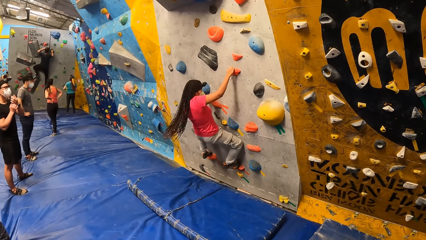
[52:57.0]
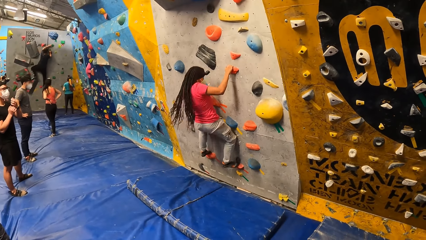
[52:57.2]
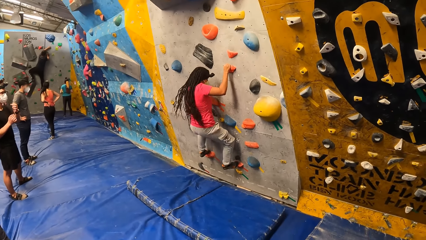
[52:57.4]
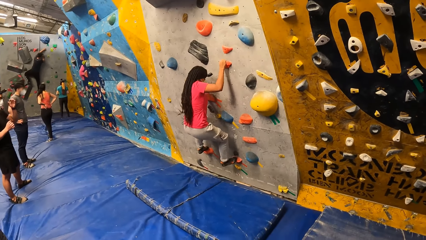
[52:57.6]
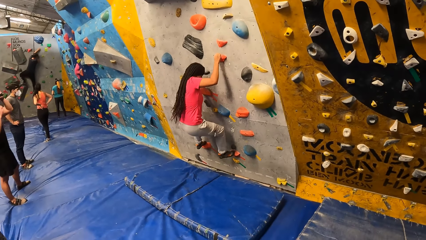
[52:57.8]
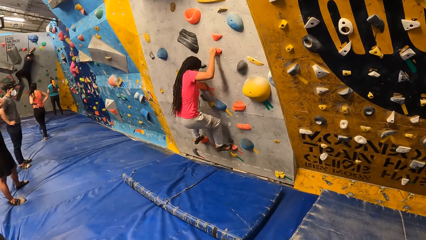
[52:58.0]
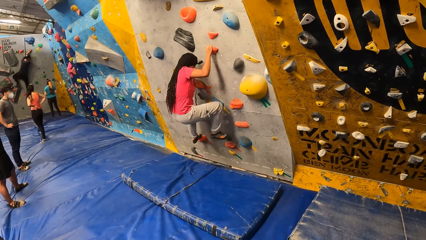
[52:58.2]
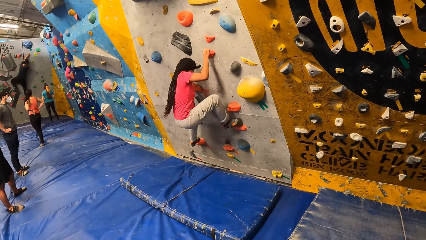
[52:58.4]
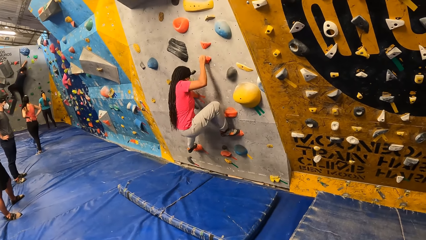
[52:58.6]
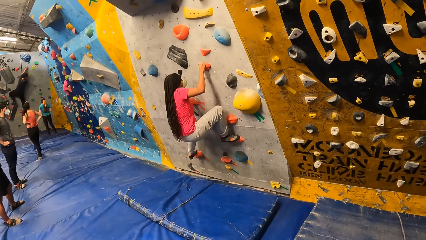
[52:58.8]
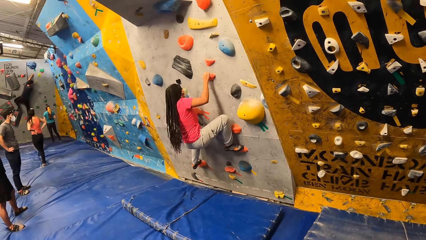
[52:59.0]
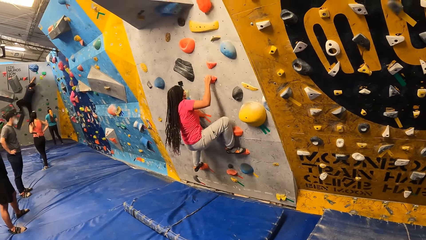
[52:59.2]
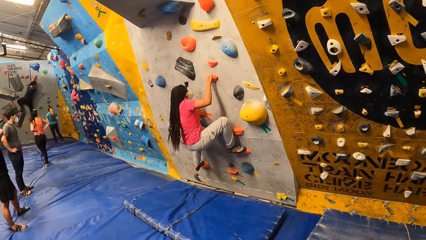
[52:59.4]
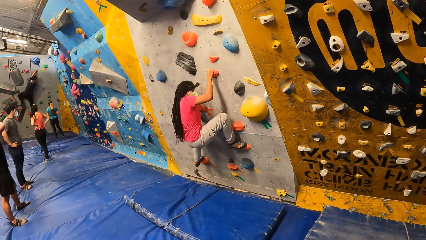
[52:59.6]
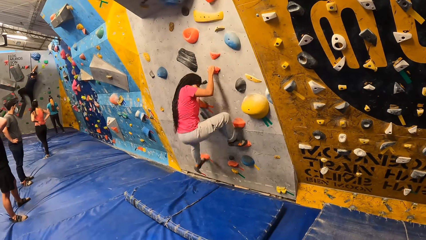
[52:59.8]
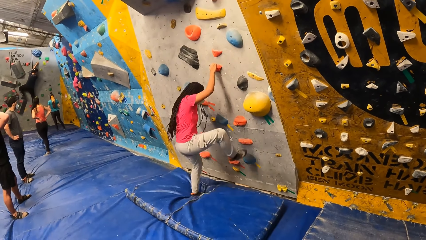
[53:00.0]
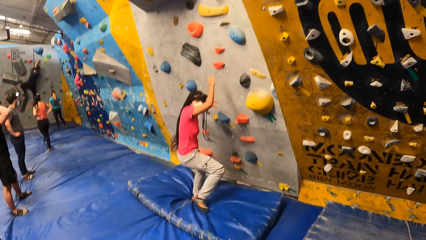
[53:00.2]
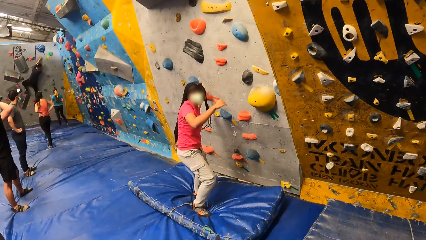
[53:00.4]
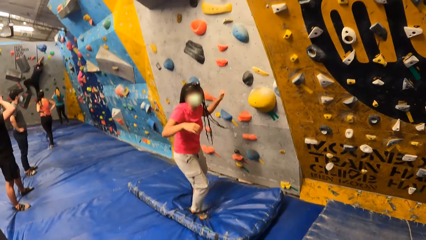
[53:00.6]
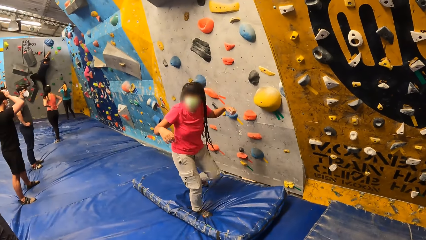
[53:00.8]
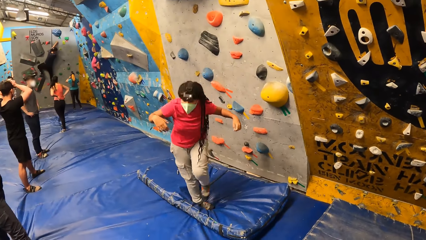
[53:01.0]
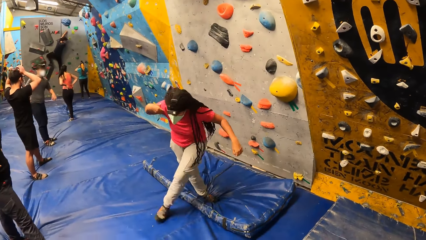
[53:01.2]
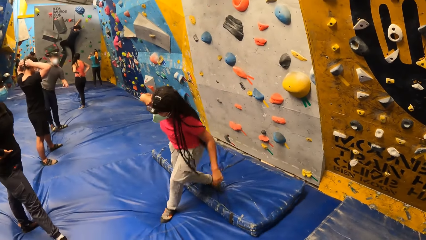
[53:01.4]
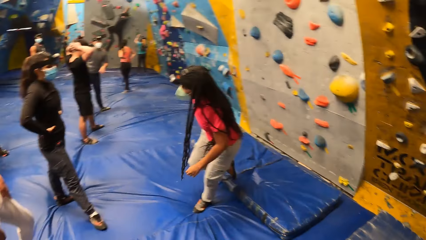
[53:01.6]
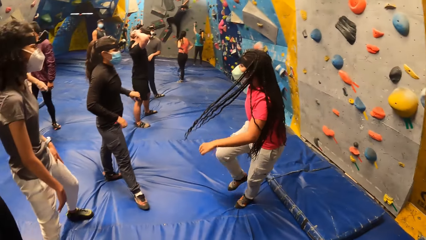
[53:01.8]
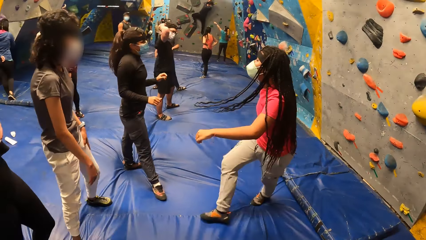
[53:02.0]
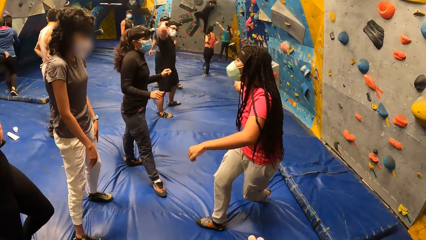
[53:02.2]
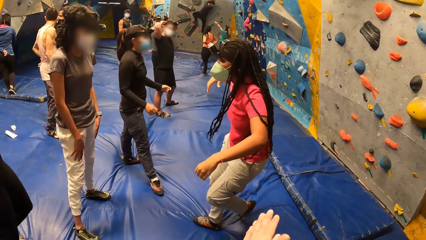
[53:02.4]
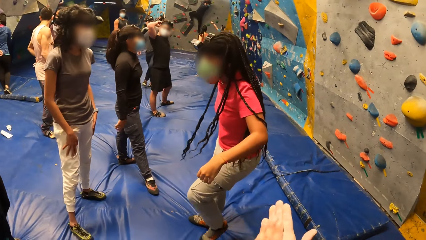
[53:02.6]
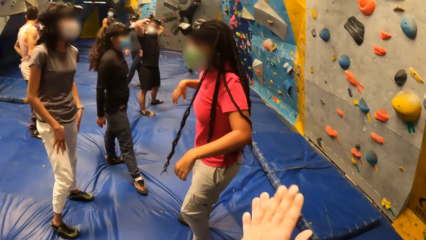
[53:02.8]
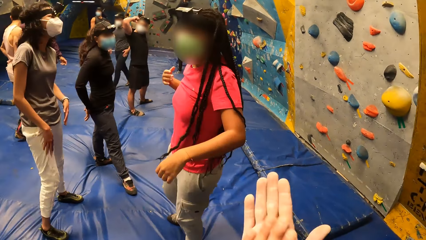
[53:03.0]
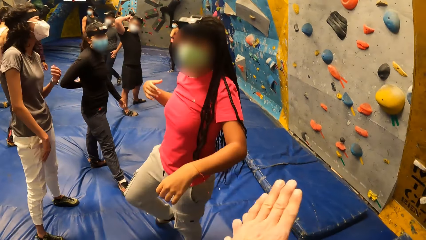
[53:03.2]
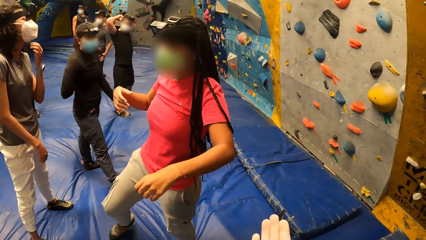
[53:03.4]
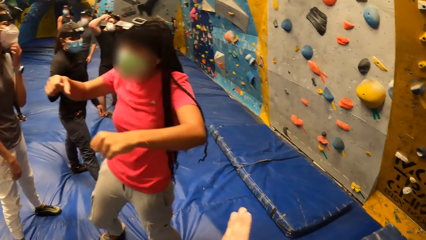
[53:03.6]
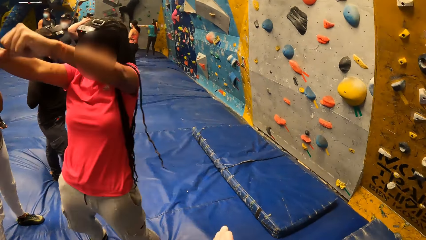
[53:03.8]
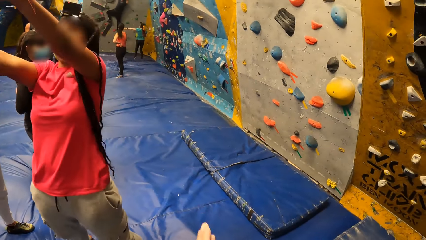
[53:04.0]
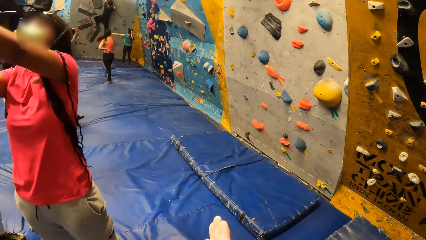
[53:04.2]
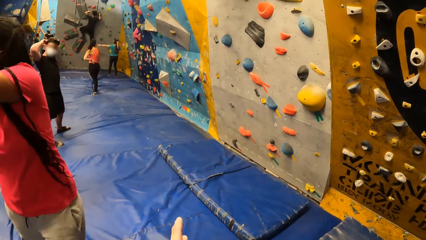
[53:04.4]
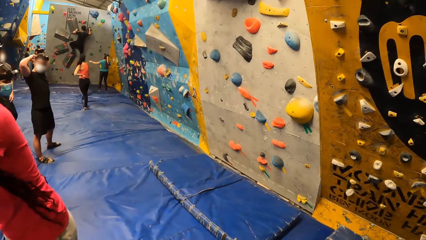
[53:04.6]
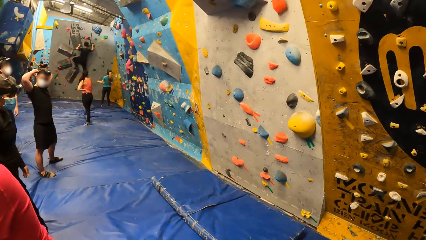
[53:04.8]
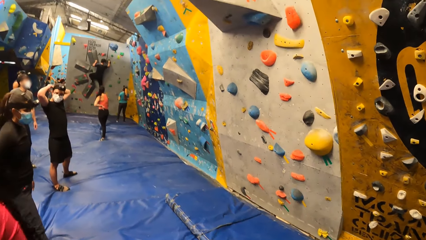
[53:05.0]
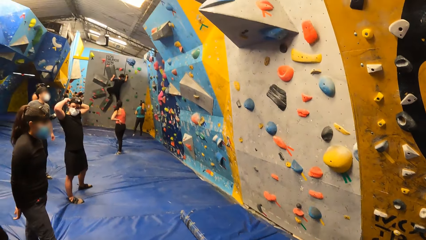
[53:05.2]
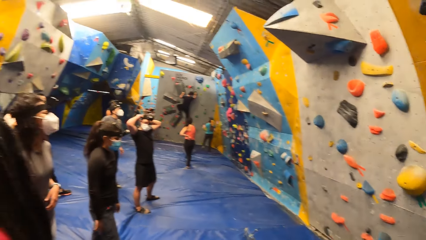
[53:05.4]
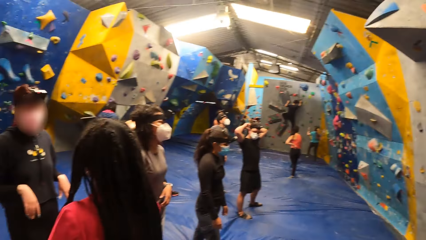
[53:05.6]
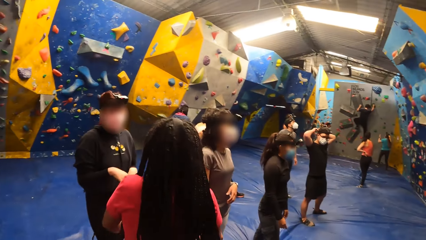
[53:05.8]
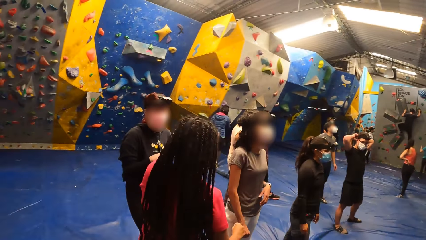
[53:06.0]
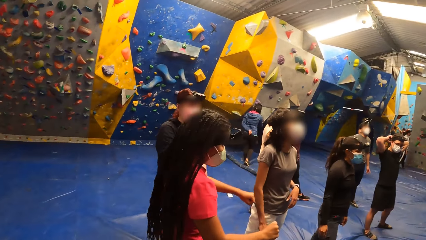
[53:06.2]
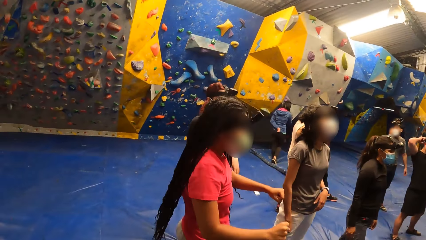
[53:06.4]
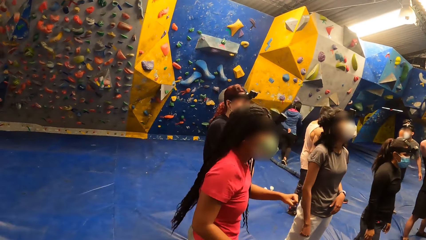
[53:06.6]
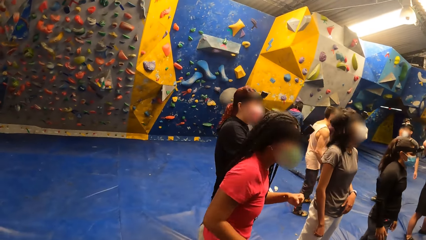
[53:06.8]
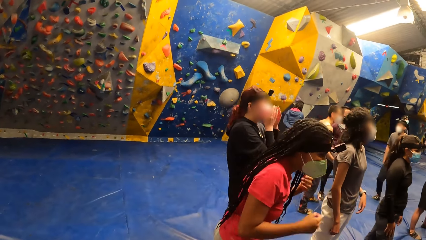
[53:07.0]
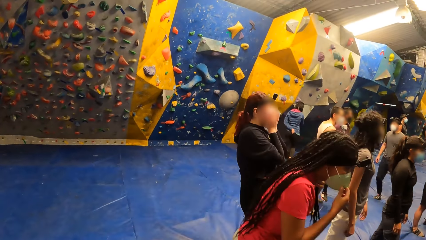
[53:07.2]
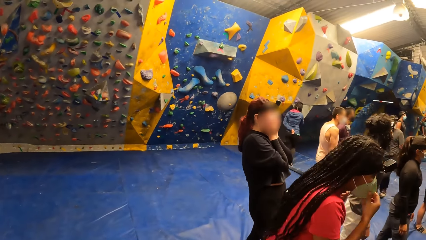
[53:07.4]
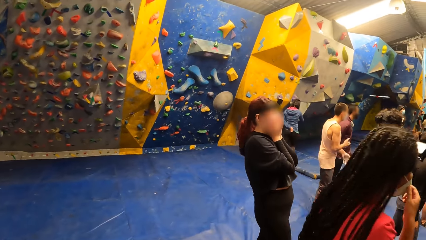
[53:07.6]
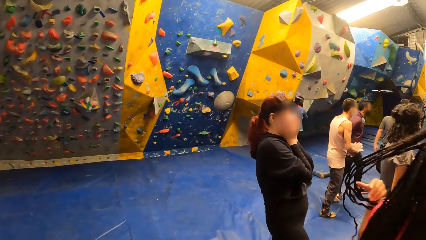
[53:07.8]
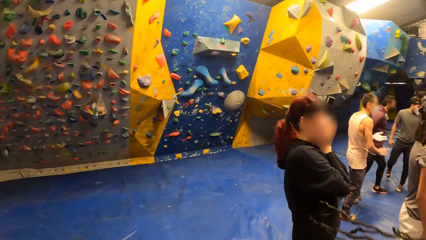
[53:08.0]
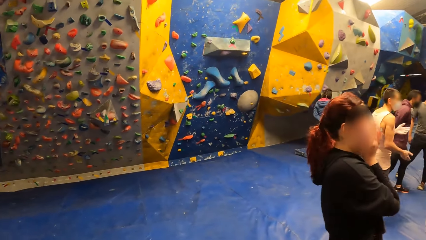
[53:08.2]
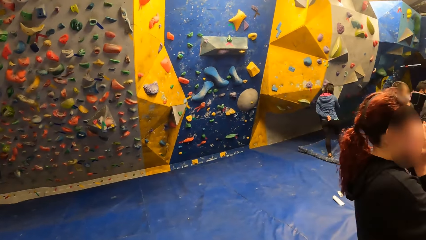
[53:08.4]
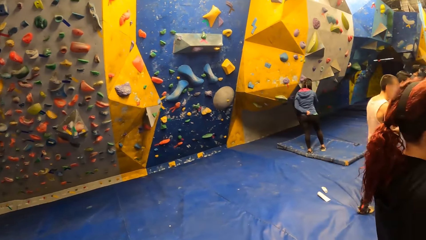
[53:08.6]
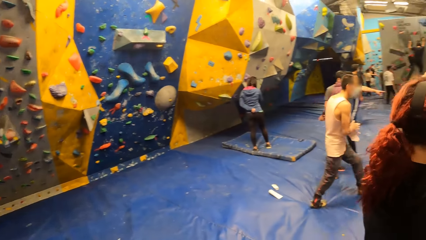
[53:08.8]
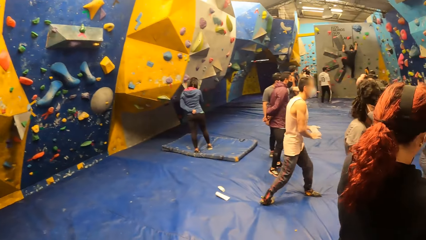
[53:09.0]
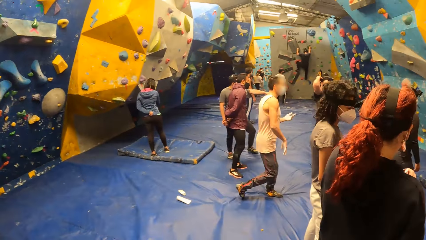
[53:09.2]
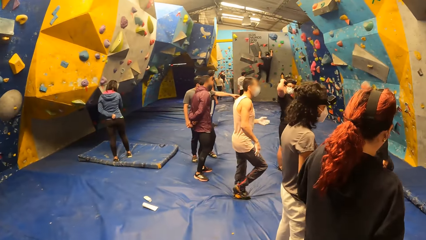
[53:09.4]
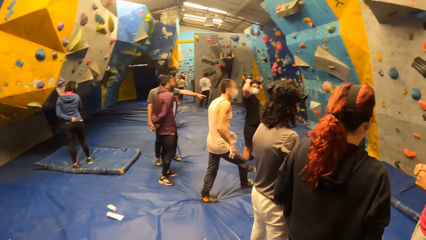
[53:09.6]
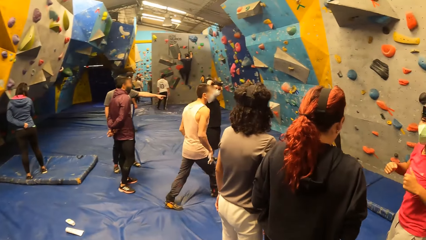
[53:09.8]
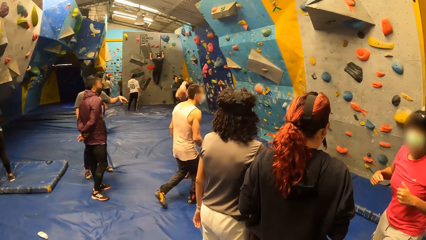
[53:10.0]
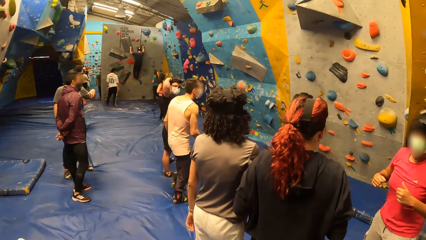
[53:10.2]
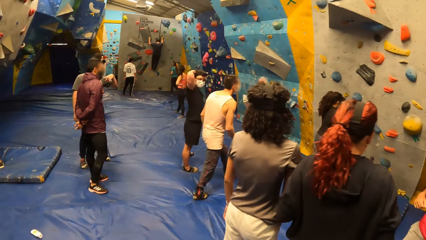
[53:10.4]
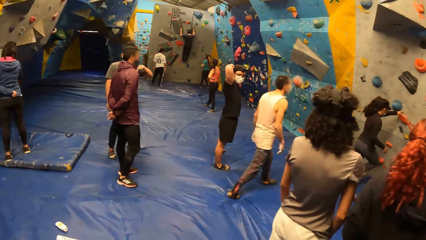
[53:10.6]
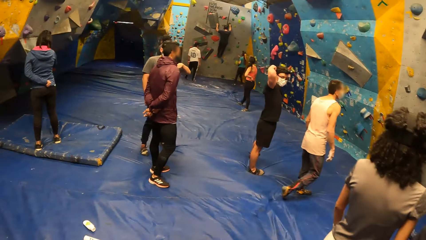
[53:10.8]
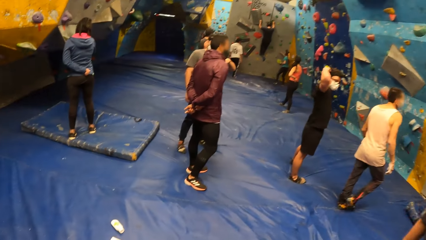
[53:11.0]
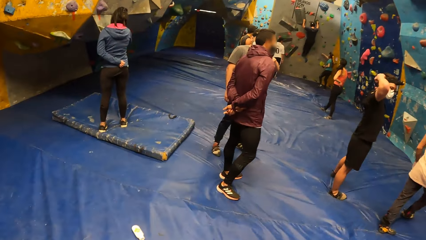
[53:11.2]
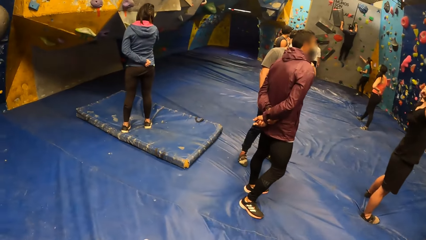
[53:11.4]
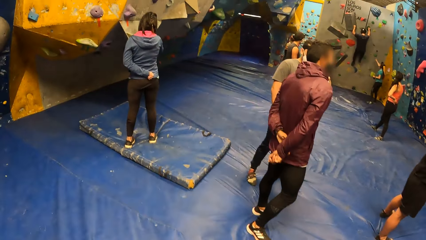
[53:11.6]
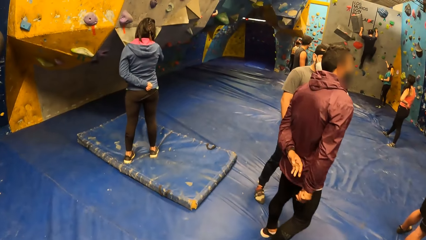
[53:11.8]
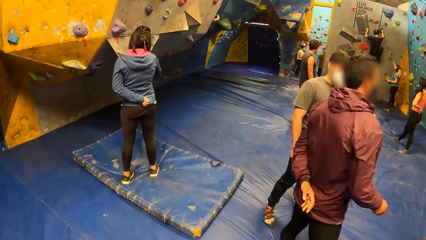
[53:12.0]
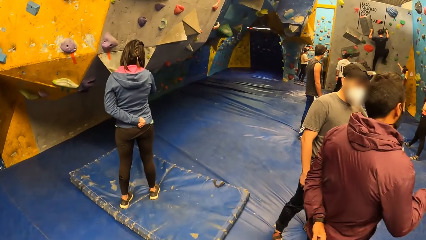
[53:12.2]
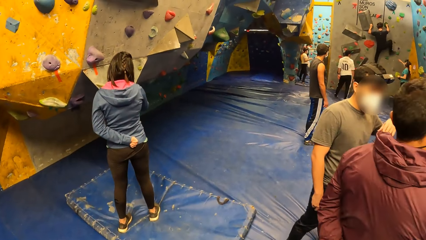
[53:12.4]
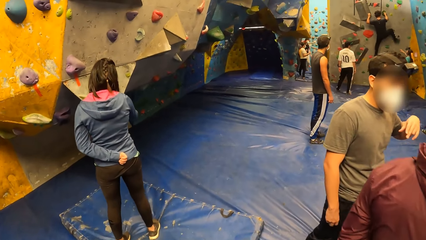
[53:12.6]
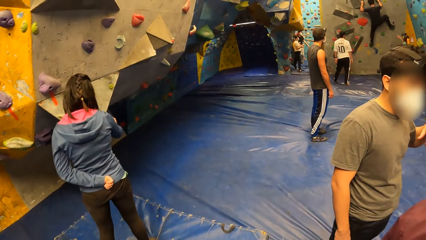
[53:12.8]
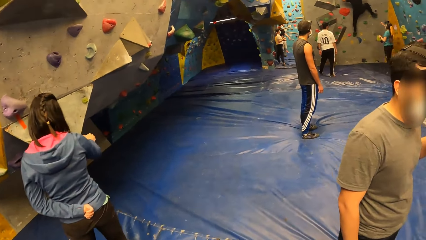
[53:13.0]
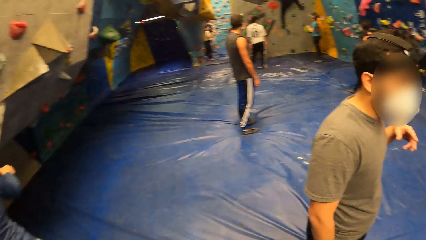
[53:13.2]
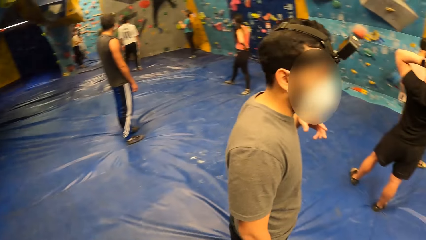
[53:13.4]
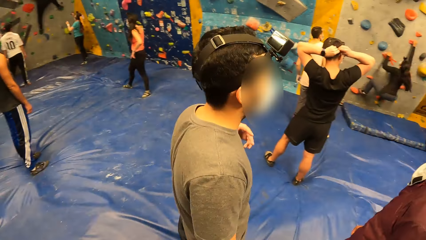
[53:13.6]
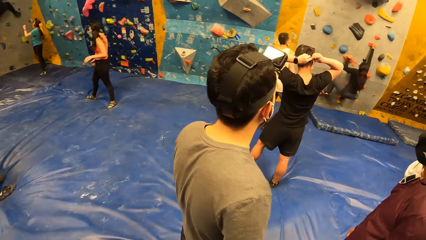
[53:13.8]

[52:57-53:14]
The woman holds an orange climbing hold with her right hand. The woman places her right leg on an orange climbing hold. The woman lands on the crashpad from the bouldering wall. The woman interacts with another woman. The camera wearer rubs both hands together. The first woman raises both hands. The camera wearer looks left. They walk left to the bouldering wall. They walk forward.
